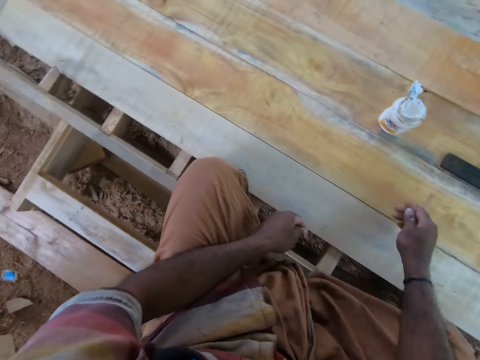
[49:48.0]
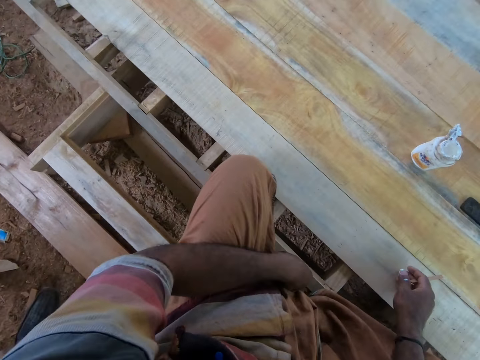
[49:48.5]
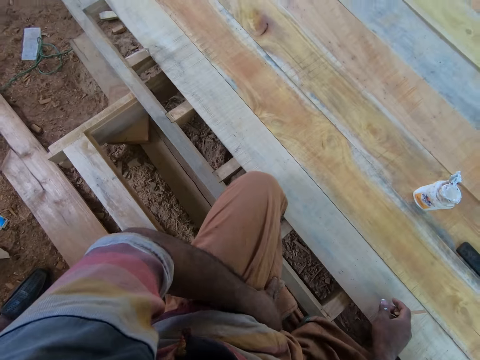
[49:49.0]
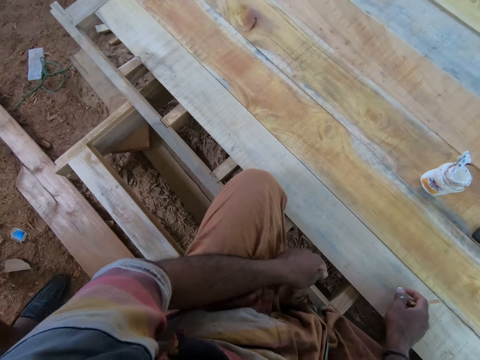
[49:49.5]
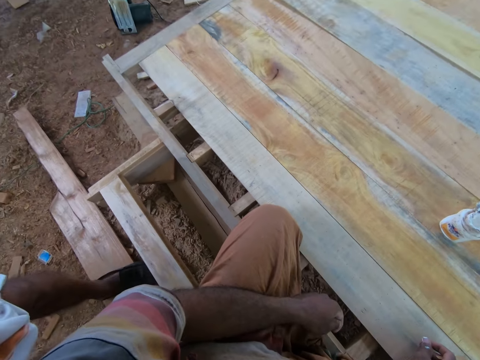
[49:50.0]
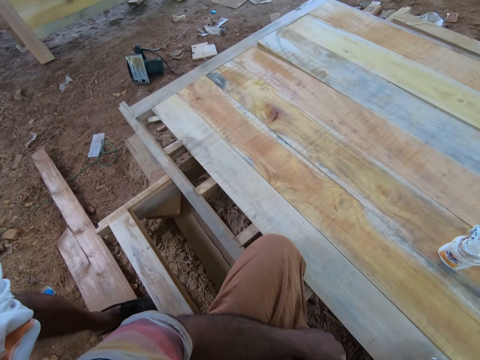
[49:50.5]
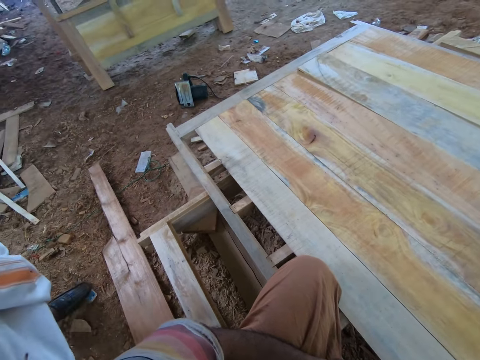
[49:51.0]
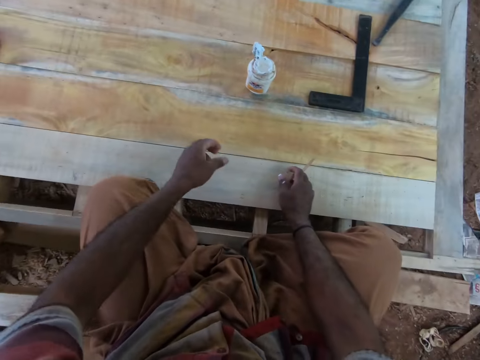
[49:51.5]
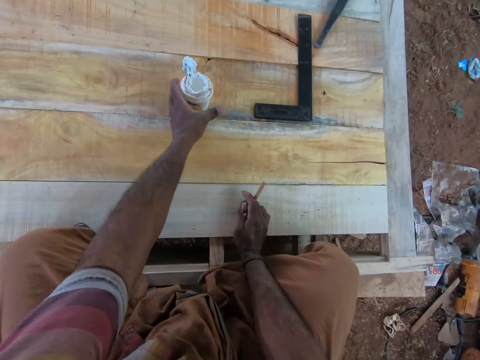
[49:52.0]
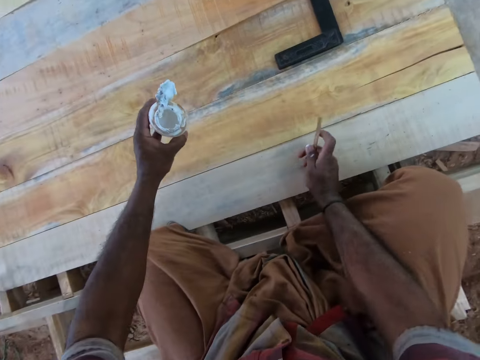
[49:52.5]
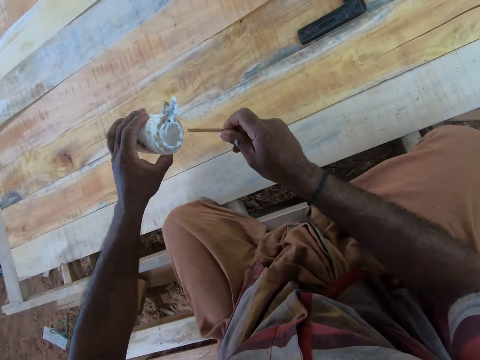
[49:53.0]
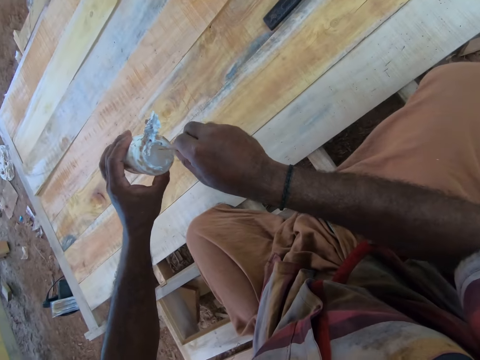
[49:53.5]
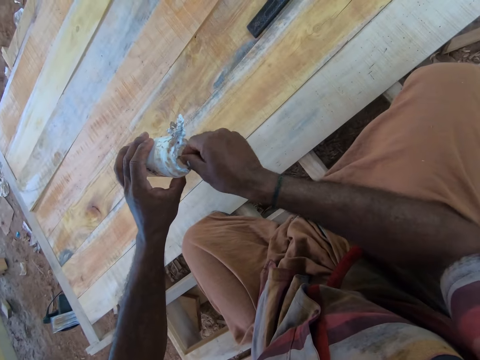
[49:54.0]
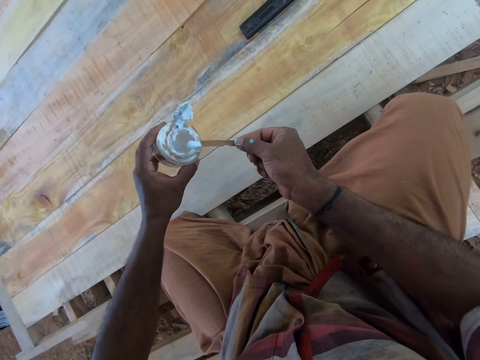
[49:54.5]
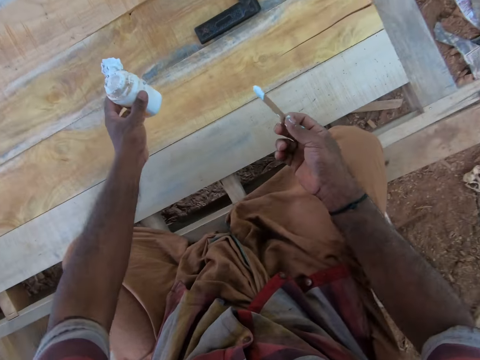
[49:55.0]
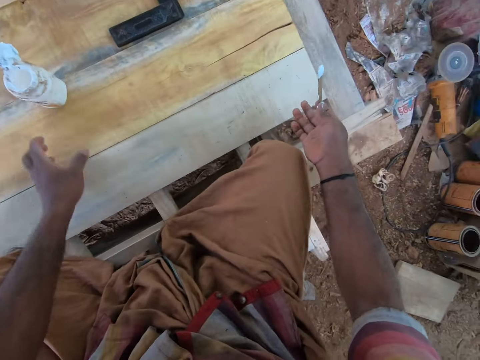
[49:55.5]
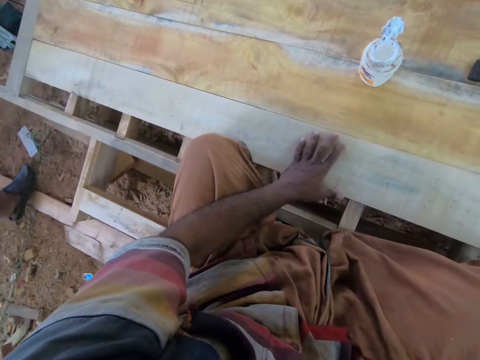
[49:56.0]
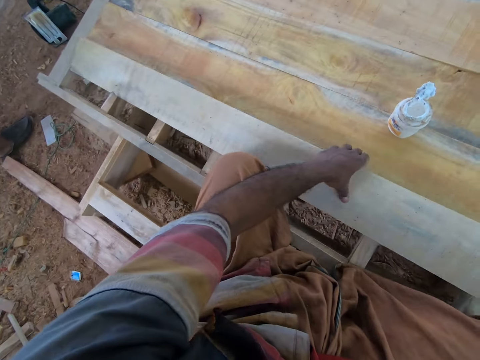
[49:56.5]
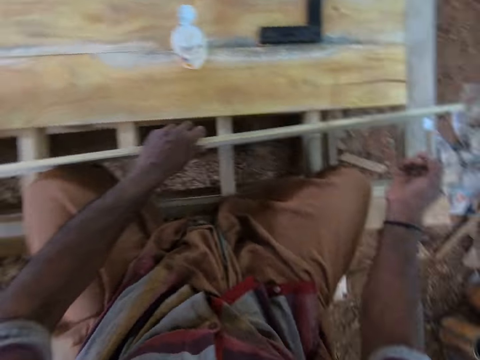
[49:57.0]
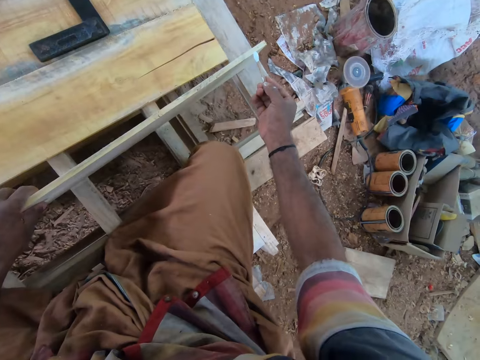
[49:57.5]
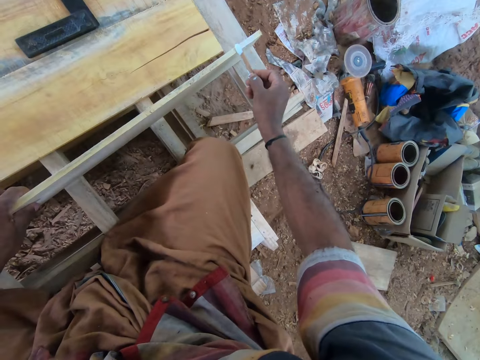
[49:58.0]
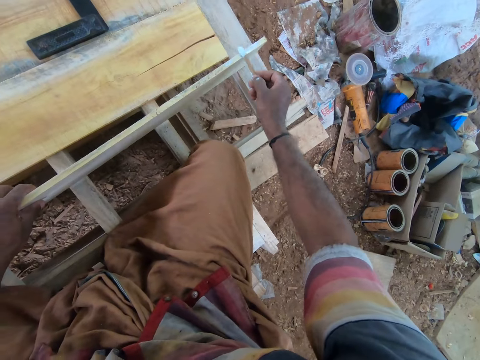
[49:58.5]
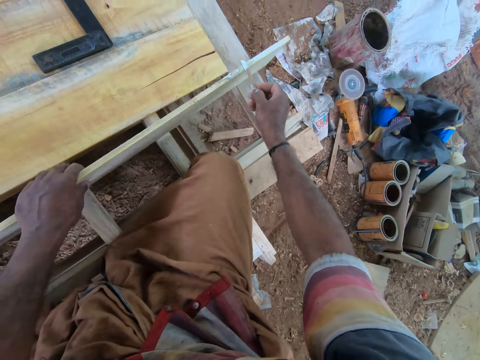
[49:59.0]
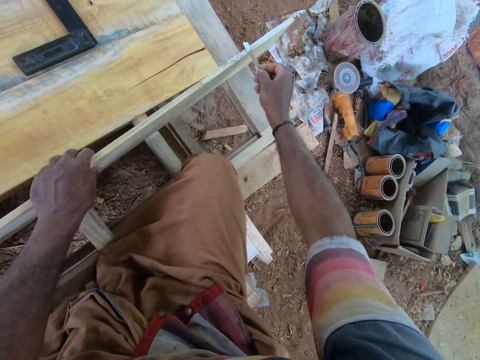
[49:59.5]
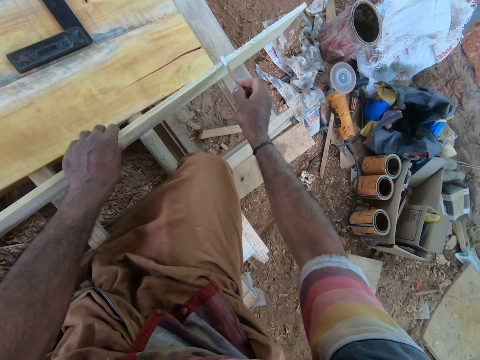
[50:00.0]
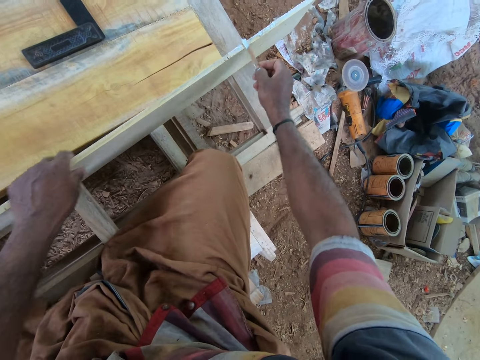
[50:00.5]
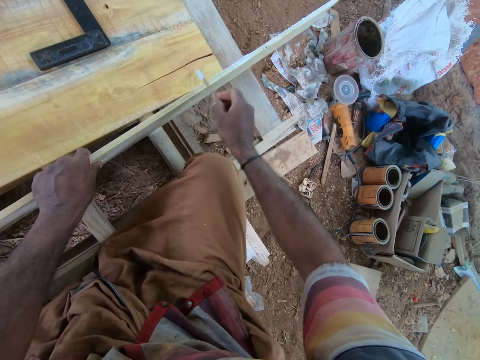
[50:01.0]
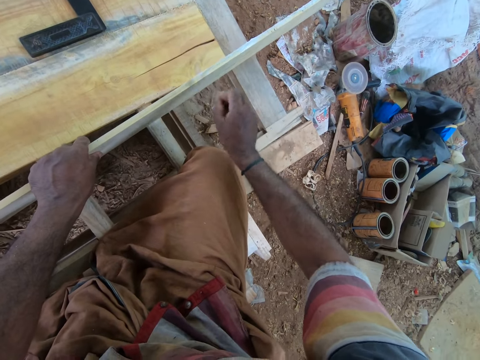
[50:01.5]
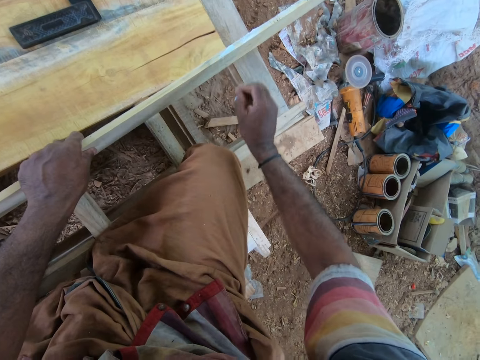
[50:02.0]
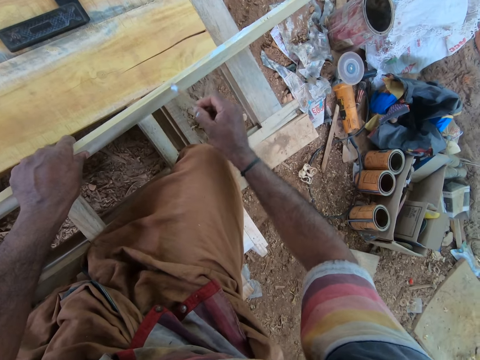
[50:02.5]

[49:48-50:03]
The camera wearer looks around. He tucks in the dhoti wrapper. He picks the glue container from the wood pallet with his left hand. He takes glue from the glue container with the piece of wood in his right hand. He drops the glue container on the wood pallet with his left hand. He looks around. He picks a plank from the wood pallet with his left hand. He applies the glue on the plank with the piece of wood in his right hand. He moves the plank on the wood pallet with his left hand.

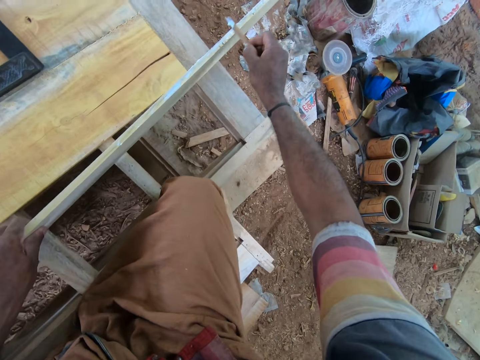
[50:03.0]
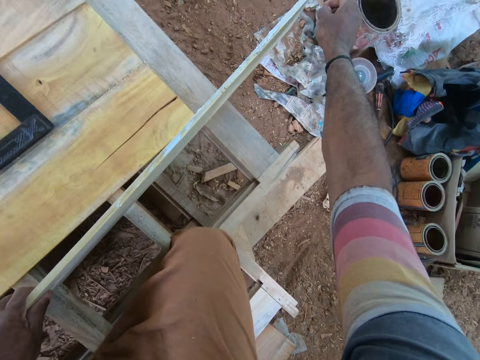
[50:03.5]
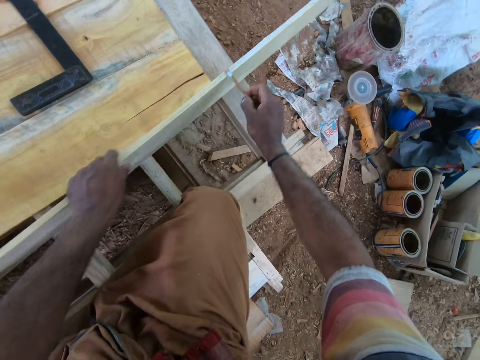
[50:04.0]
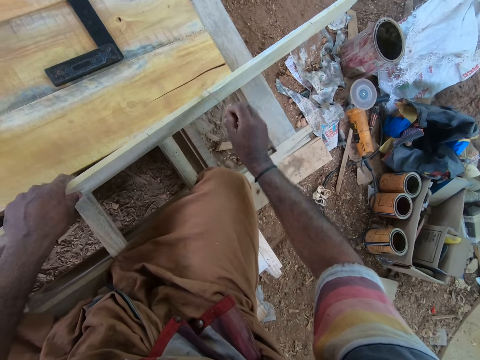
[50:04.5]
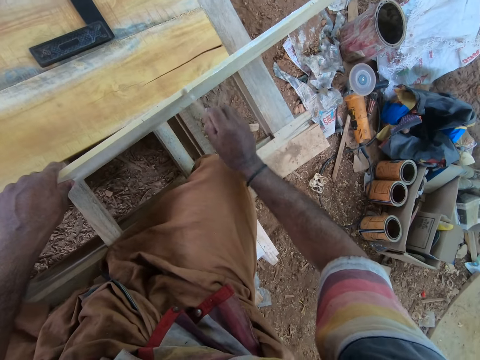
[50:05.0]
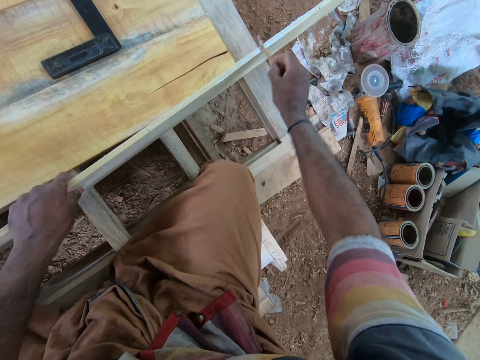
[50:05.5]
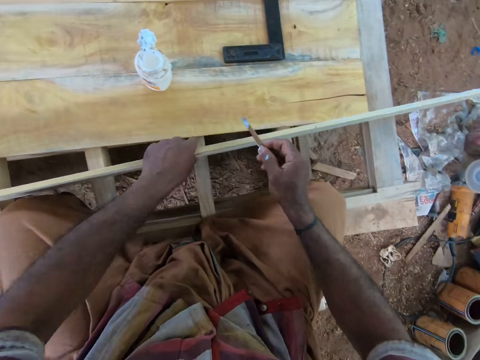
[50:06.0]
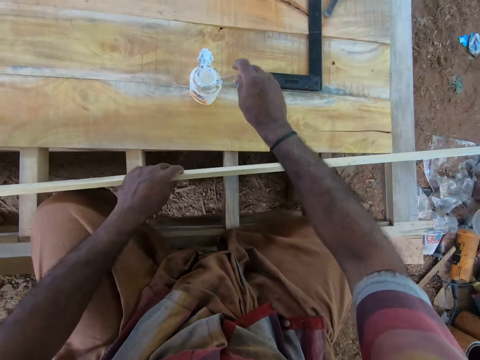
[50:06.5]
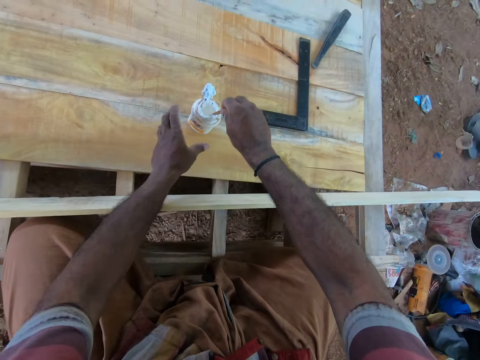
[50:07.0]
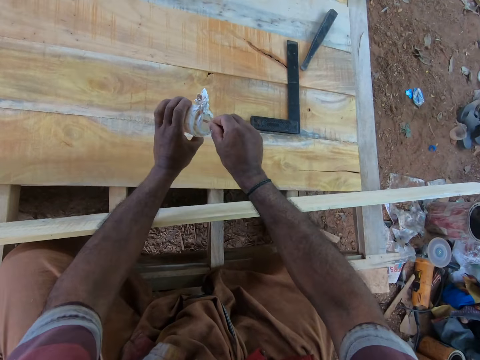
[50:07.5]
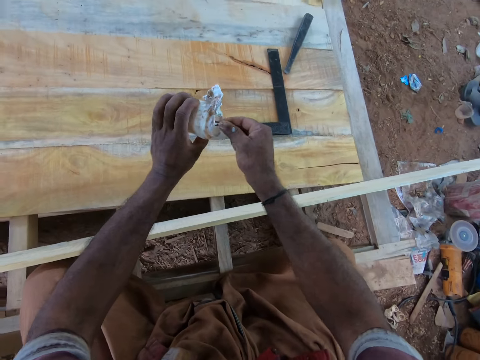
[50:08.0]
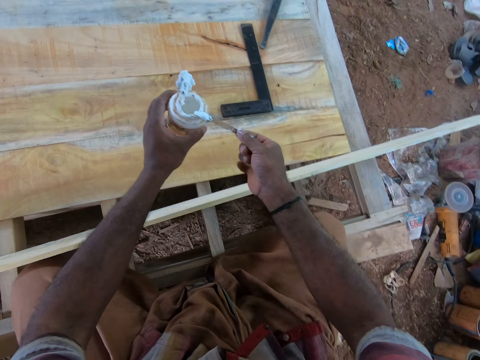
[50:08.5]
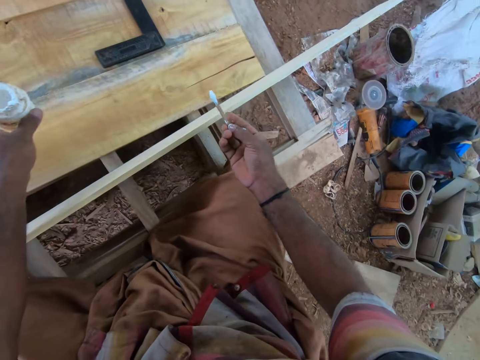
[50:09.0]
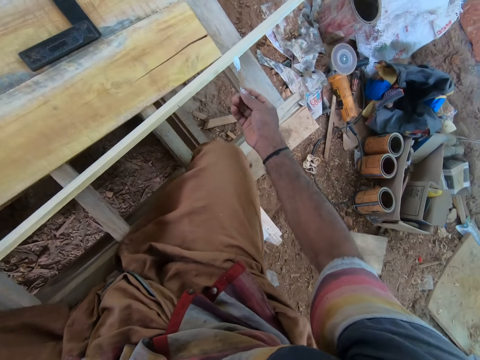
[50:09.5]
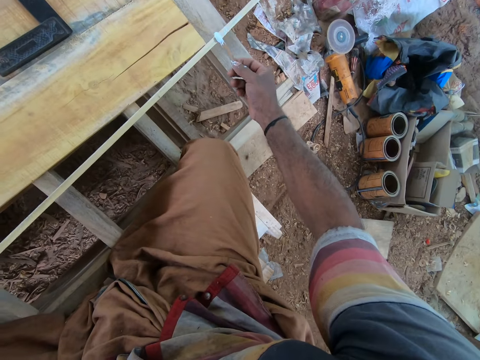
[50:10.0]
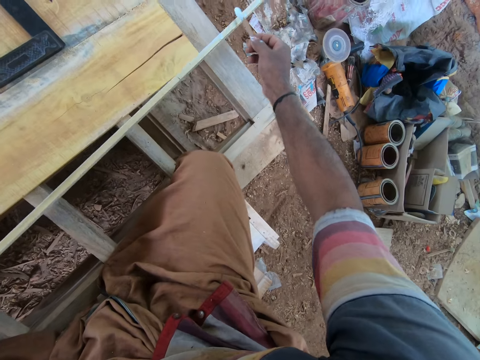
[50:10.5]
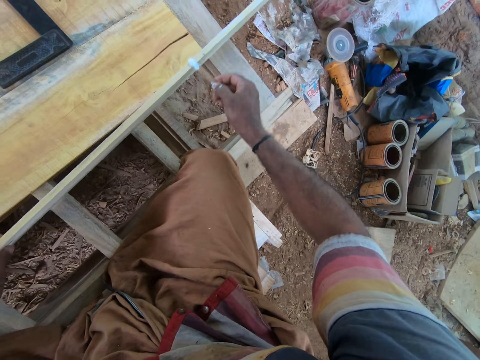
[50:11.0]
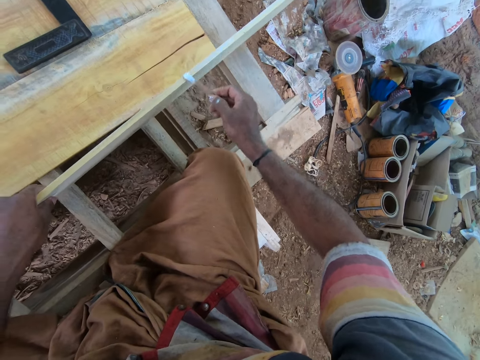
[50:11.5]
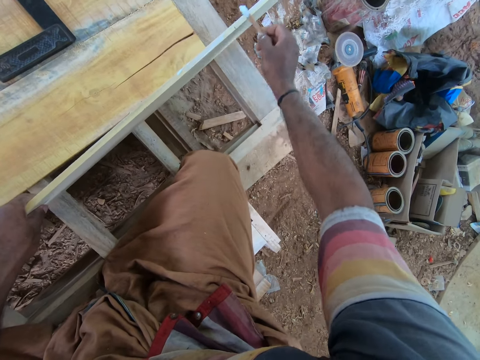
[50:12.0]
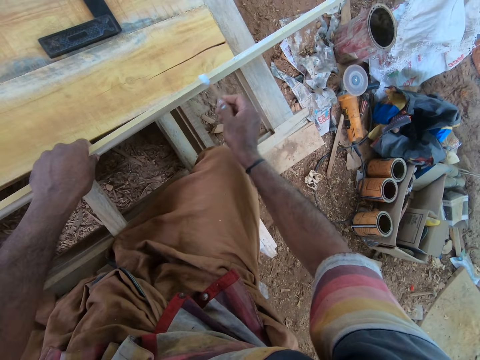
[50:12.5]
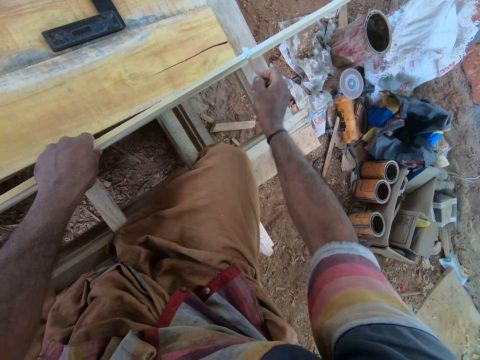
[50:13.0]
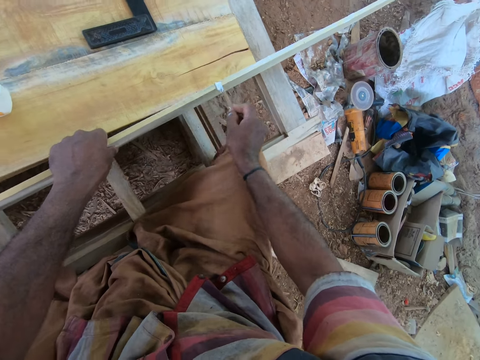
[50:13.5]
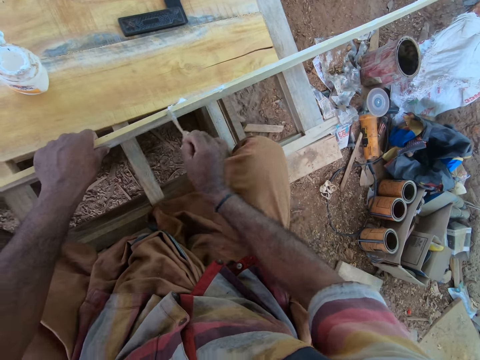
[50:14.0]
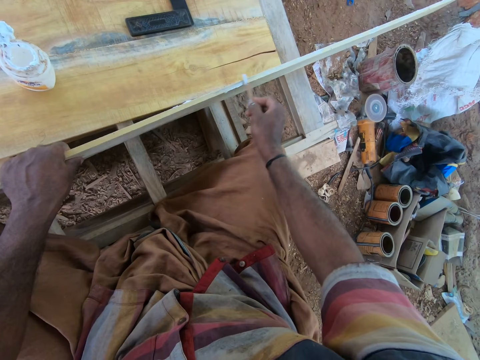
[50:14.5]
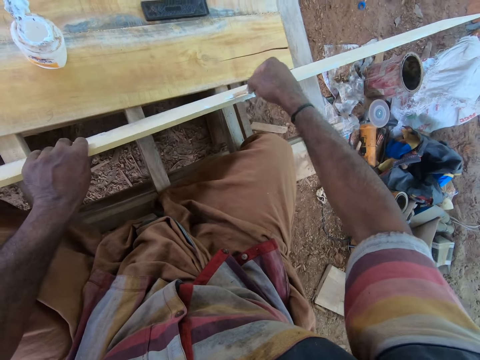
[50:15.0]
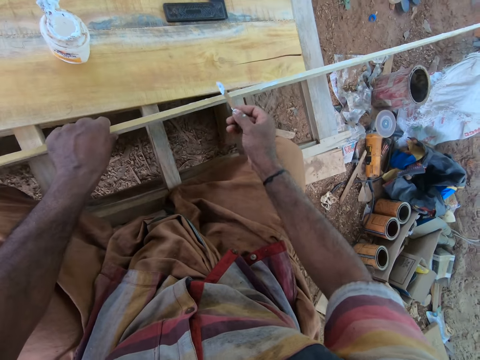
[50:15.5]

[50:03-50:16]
The camera wearer picks the glue container from the wood pallet with his left hand. He takes glue from the glue container with the piece of wood in his right hand. He drops the glue container on the wood pallet with his left hand. He applies the glue on the plank with the piece of wood in his right hand. He moves the plank on the wood pallet with his left hand.
